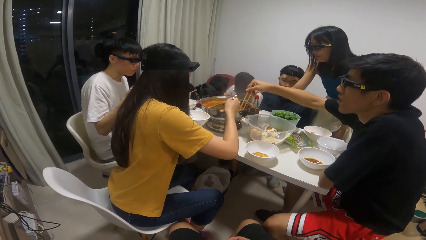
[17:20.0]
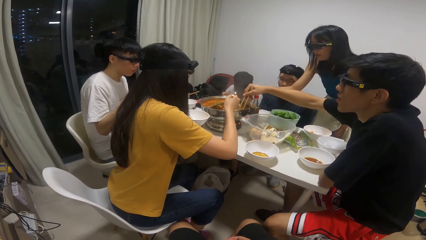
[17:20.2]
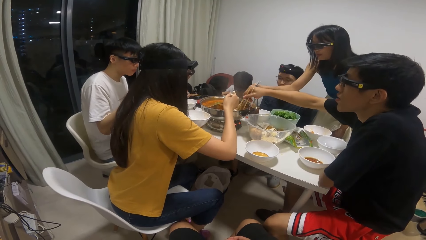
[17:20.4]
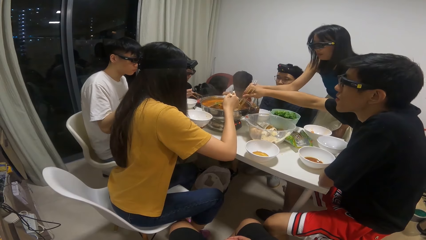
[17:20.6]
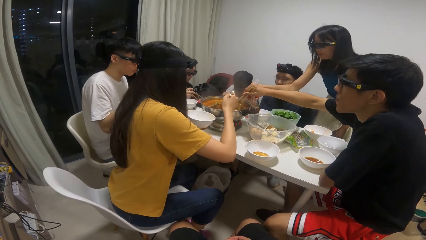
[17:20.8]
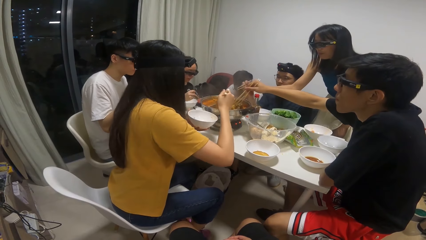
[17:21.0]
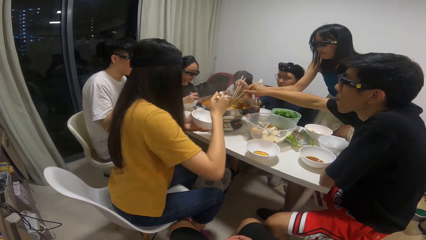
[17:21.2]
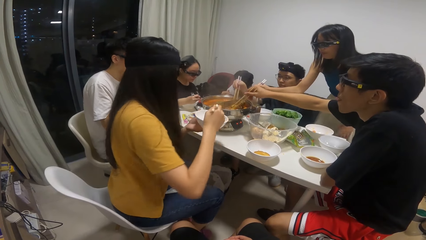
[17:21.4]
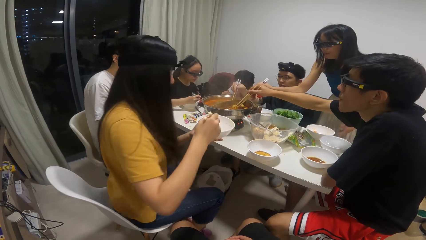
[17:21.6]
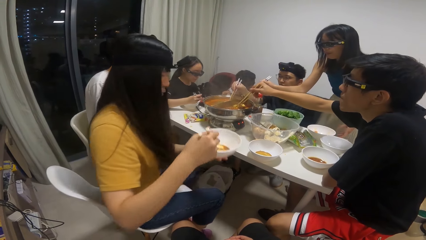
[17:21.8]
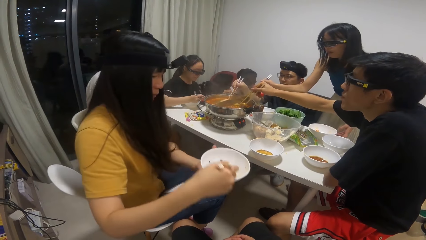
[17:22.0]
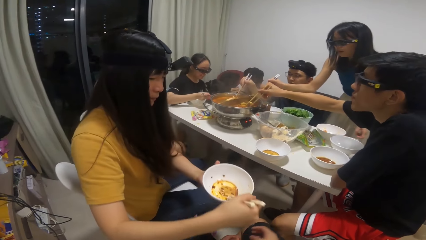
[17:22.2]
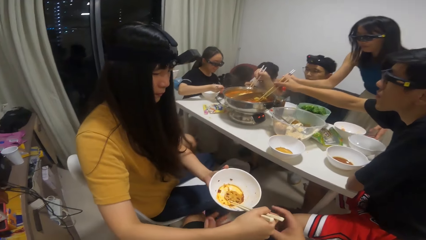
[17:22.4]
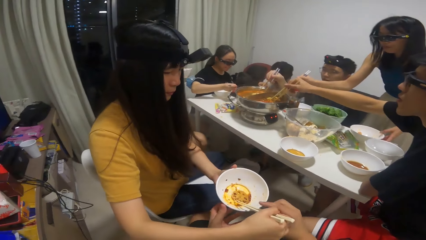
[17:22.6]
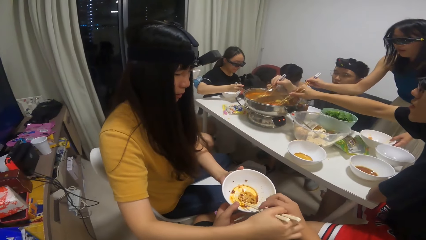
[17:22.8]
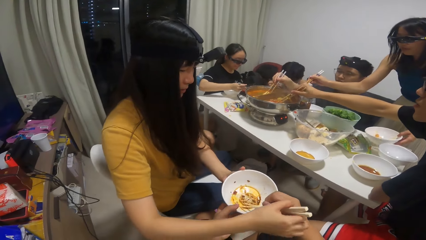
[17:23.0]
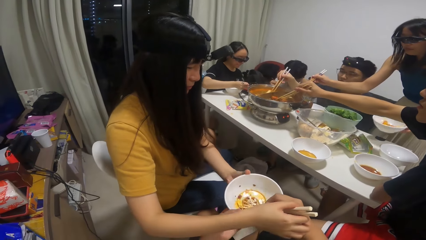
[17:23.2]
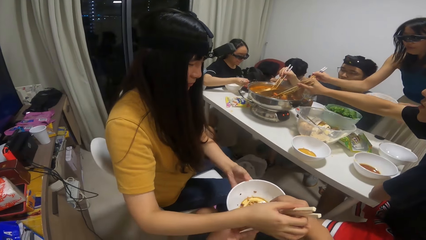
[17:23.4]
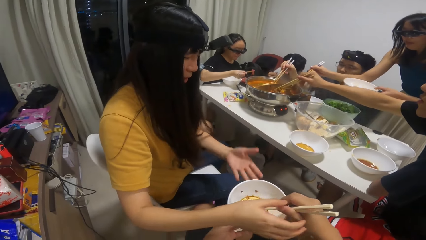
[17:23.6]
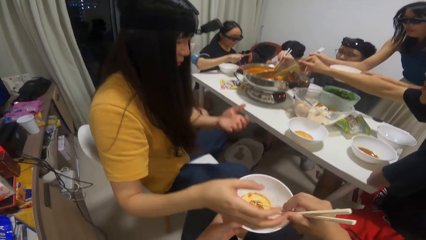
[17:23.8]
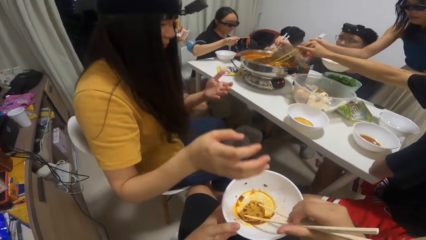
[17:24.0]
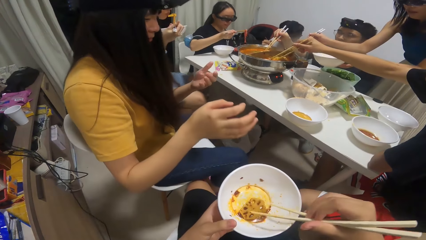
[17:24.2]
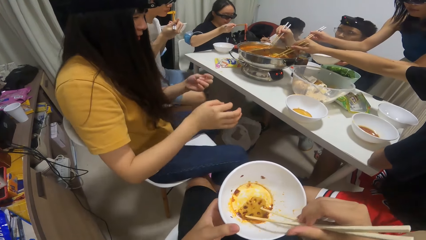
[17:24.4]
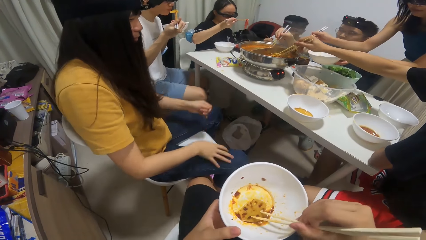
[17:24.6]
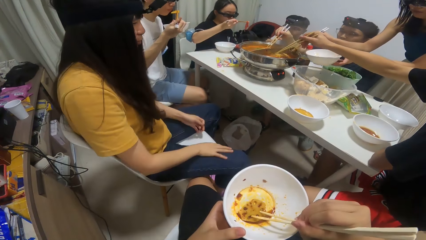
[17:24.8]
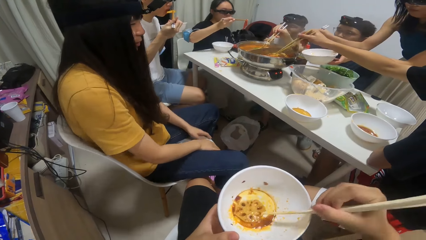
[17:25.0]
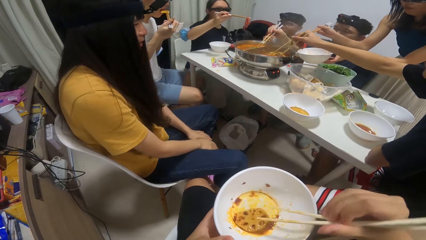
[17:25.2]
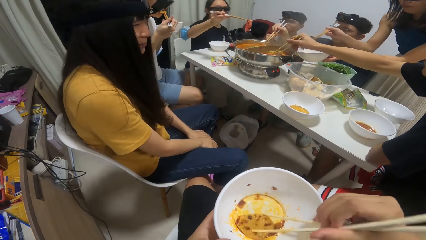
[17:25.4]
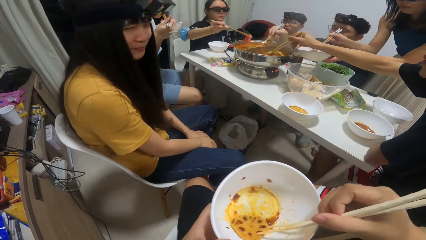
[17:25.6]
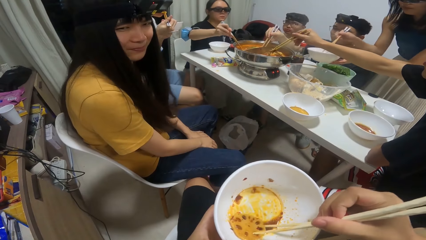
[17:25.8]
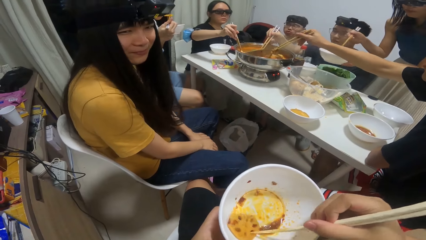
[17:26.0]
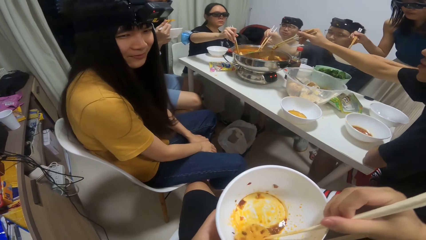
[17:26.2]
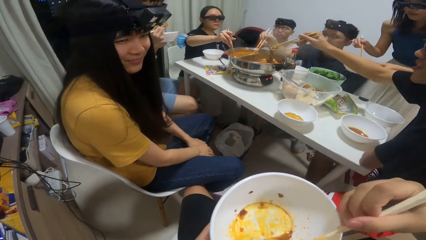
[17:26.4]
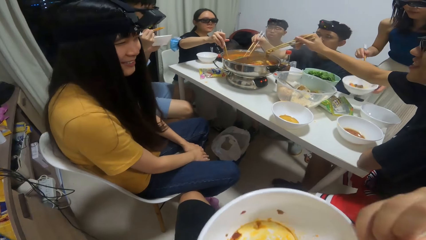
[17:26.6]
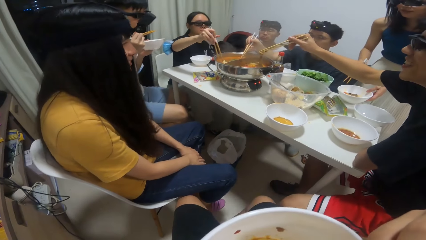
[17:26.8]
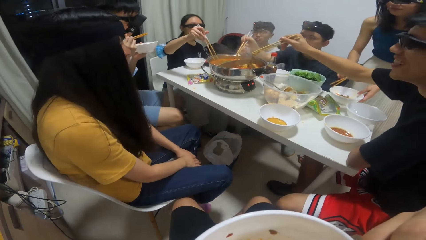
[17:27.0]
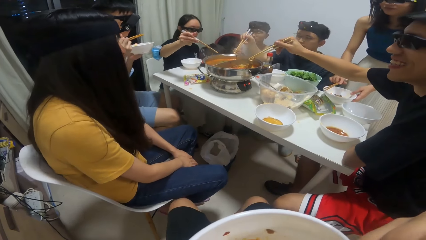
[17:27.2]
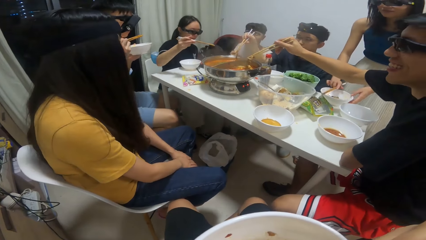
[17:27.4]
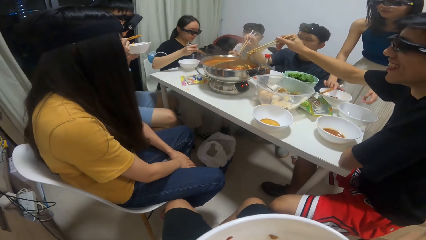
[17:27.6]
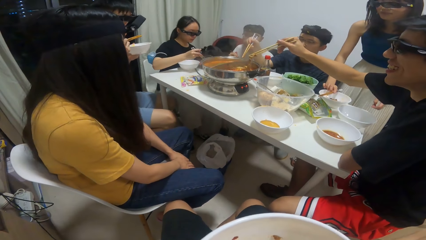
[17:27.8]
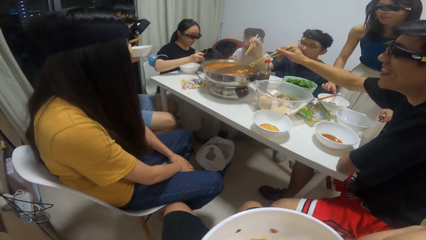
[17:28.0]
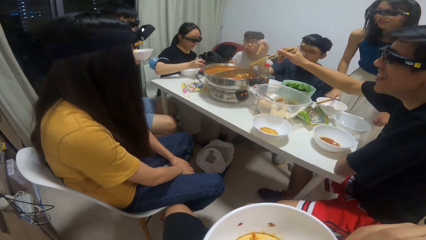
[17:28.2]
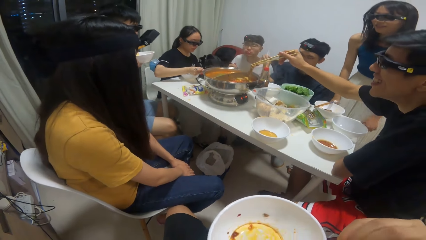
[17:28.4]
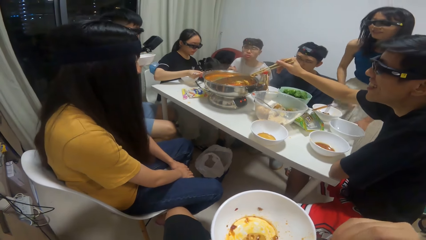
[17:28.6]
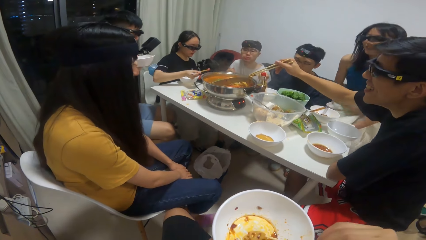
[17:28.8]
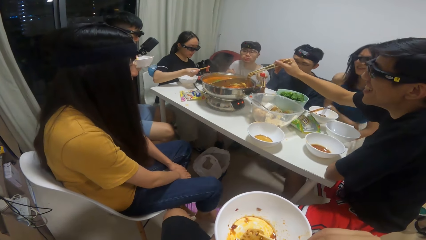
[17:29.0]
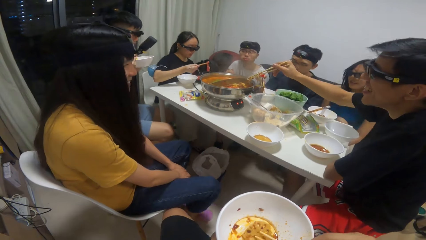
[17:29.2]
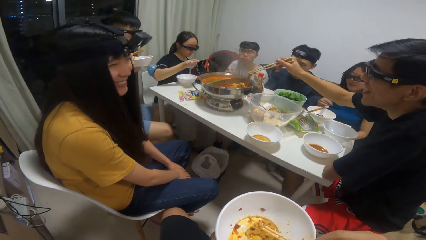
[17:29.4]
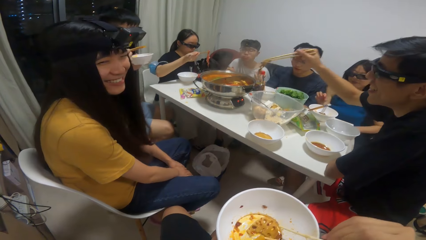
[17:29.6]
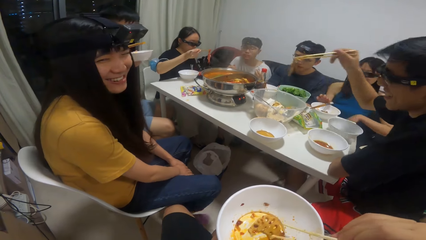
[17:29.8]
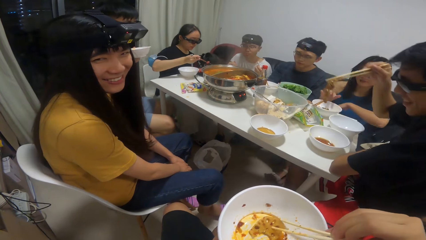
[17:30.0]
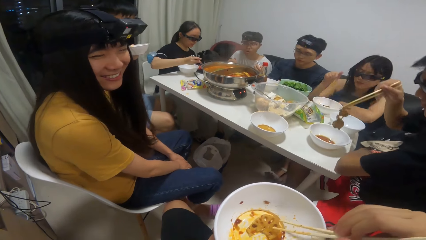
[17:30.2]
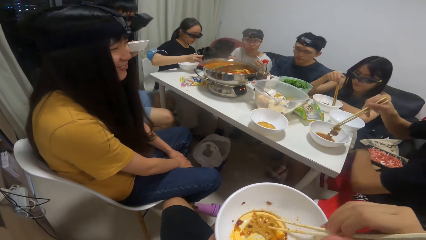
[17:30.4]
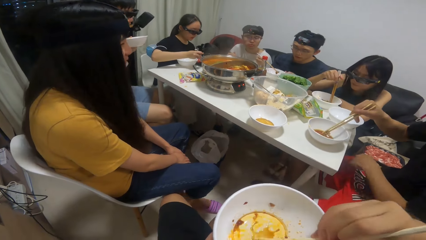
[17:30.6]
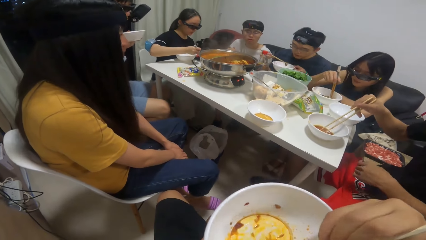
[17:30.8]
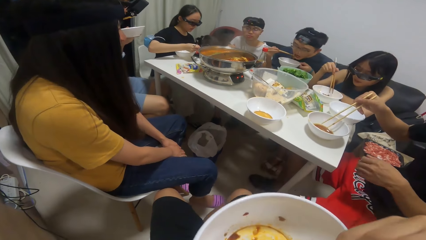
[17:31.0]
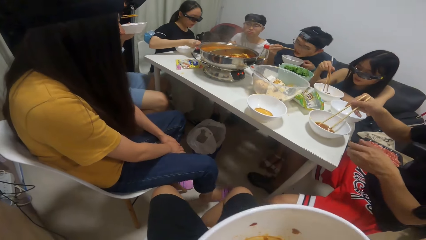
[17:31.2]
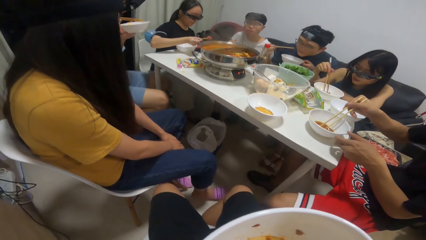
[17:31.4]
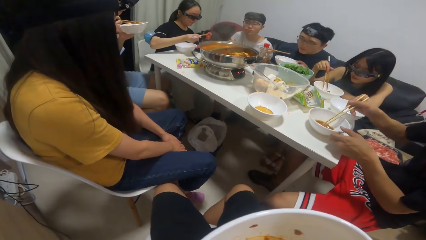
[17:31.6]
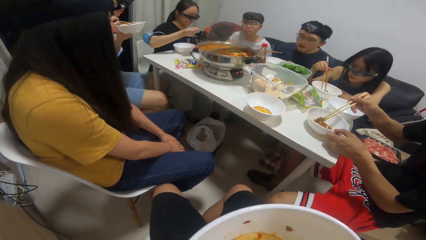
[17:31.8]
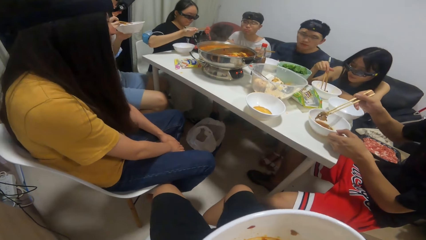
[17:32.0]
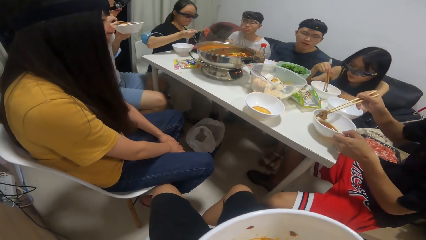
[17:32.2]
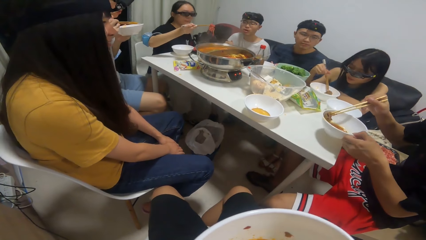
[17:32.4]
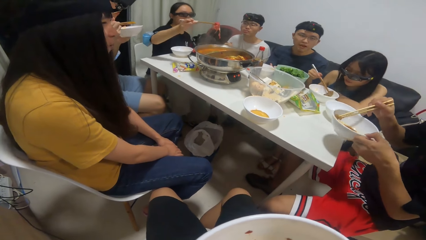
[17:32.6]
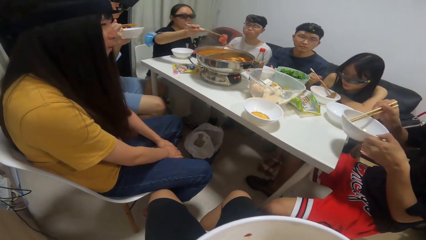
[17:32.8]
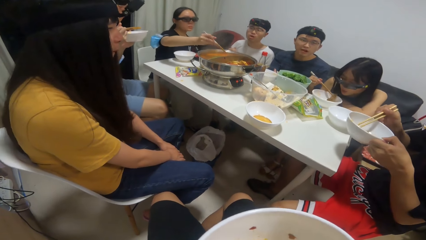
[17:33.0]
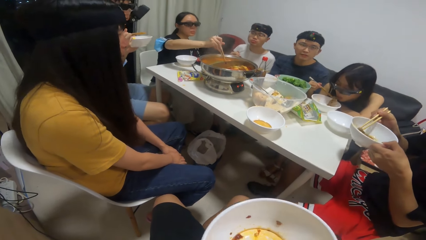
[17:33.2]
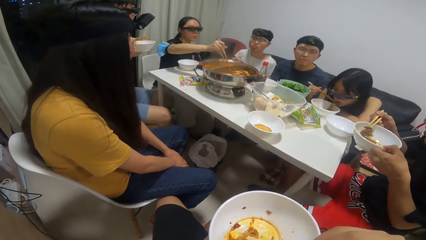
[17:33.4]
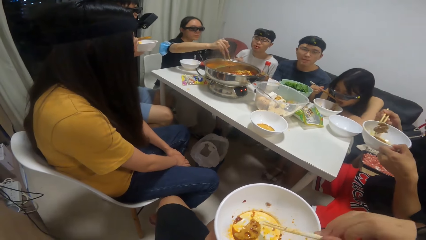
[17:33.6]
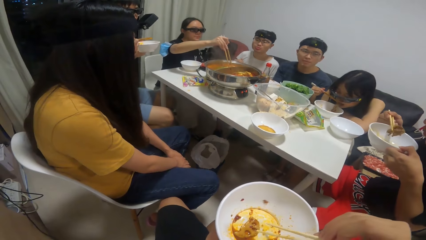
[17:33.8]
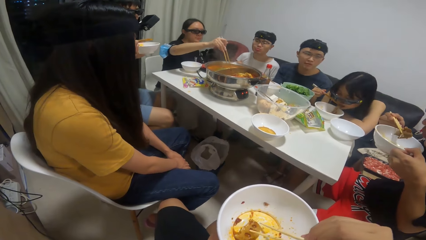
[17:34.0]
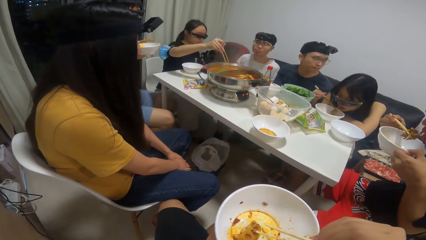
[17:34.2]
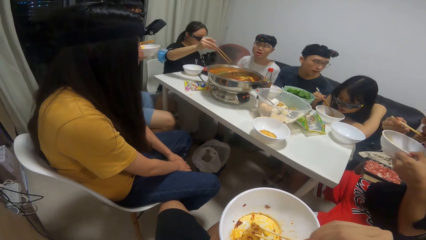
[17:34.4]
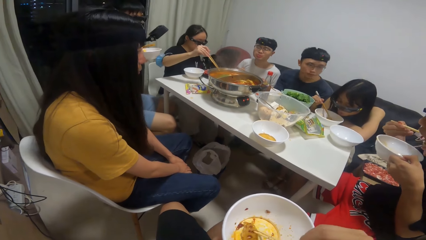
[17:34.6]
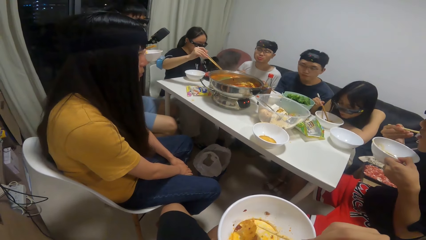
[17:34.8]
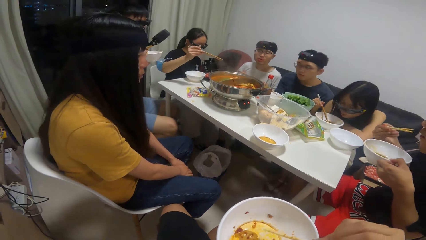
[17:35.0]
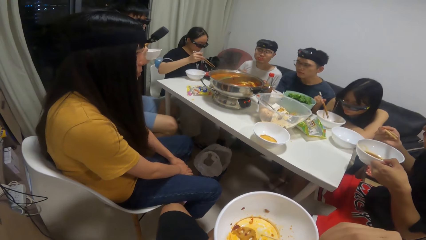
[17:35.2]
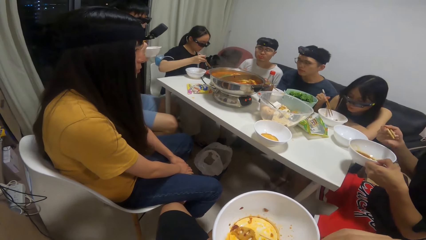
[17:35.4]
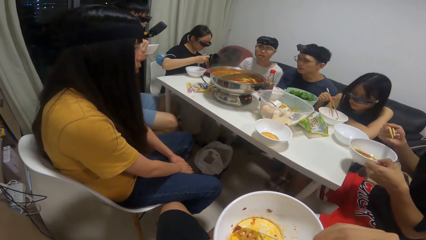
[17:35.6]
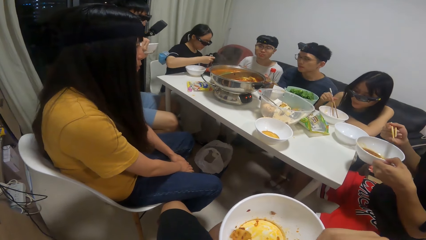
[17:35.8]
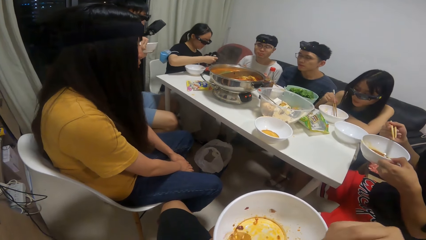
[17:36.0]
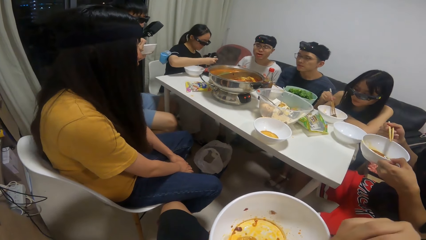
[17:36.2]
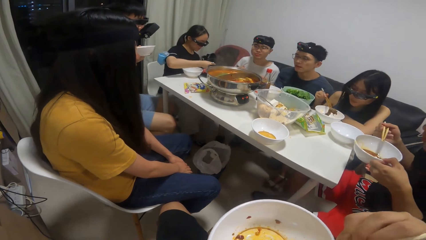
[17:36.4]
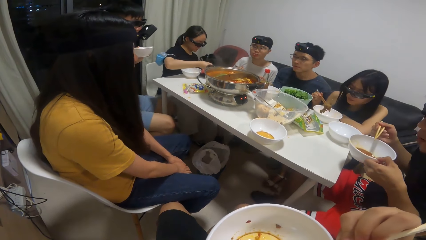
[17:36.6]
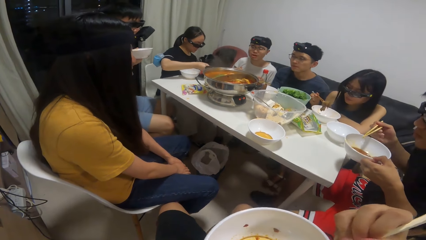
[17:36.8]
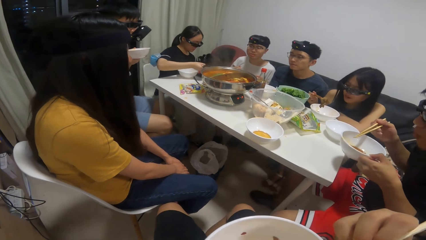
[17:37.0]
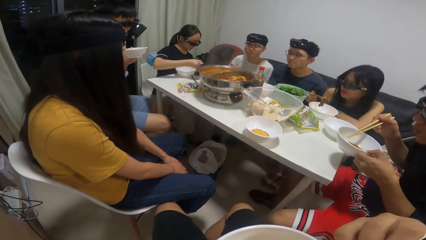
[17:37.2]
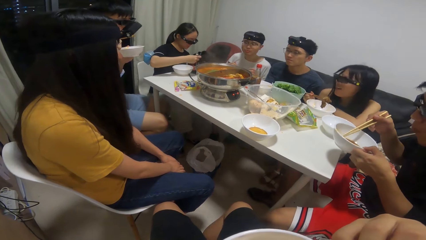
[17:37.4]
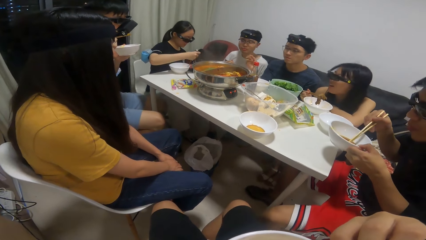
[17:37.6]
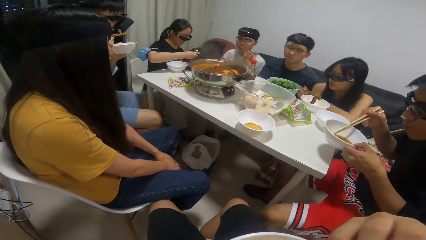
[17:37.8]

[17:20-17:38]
A woman takes some food from the pot of soup on the table with the chopsticks. The woman puts the food into the plate in her hand. The woman gives the camera wearer the plate of food and chopsticks. The camera wearer takes a bowl from the woman. They interact with the woman. Another woman takes a piece of meat from the bowl on the table. A third woman takes some food from the pot of soup on the table with the chopsticks. The second woman puts the piece of meat into the pot of soup on the table. The camera wearer takes the food from the plate with the chopsticks. A man takes some food from the pot of soup on the table with the chopsticks. The camera wearer talks to the first woman. Another man takes some food from the pot of soup on the table with the chopsticks. The third woman puts the chopsticks on the plate on the table. The second woman takes a piece of meat from the bowl on the table. The third woman takes the chopsticks from the plate on the table. The first man puts the food into the plate on the table. The second woman takes a piece of meat from the bowl on the table. The second woman puts the piece of meat into the pot of soup on the table. The third woman eats the food from the plate with the chopstick. The first man eats the food from the plate with the chopstick. The camera wearer takes the food from the plate with the chopsticks. They eat from the bowl. They take the food from the plate with the chopsticks again.
